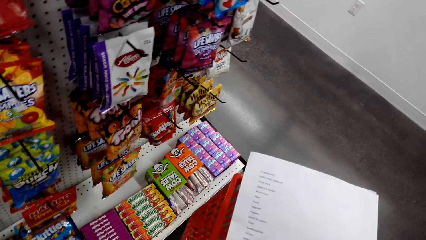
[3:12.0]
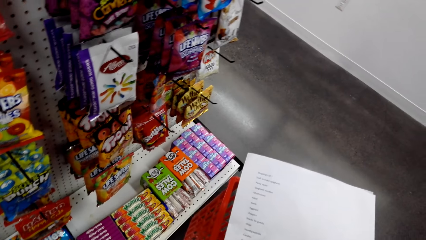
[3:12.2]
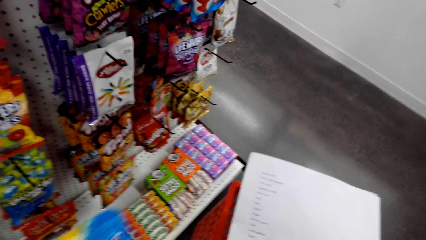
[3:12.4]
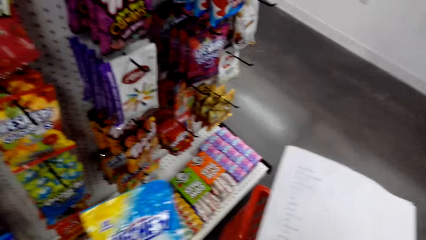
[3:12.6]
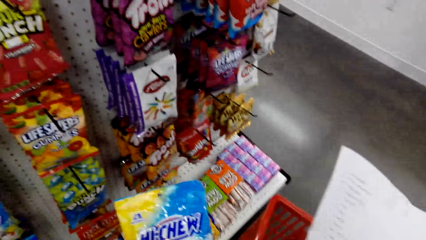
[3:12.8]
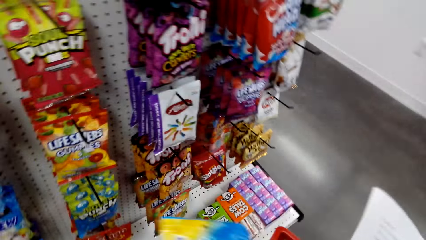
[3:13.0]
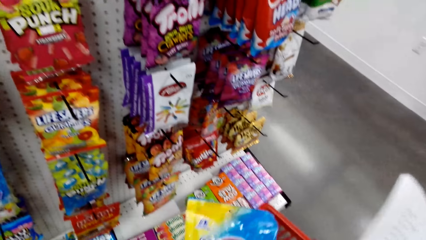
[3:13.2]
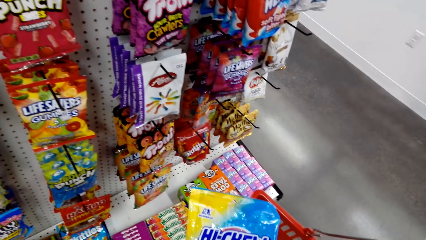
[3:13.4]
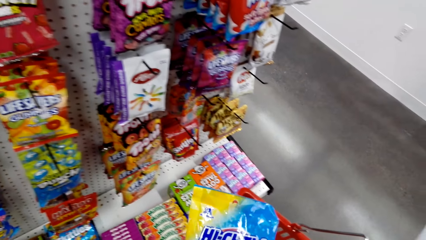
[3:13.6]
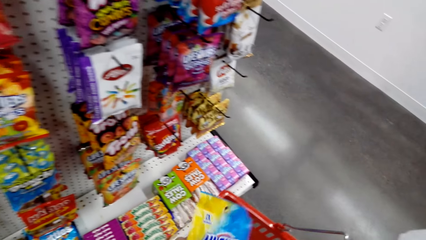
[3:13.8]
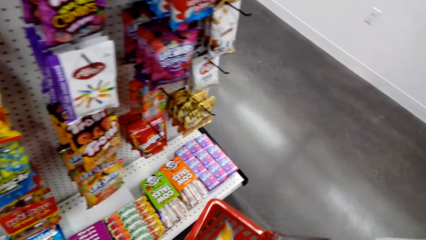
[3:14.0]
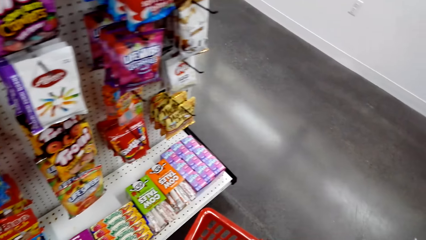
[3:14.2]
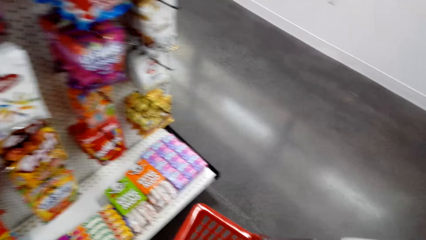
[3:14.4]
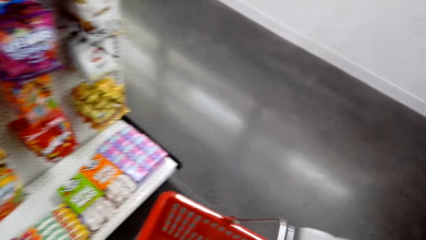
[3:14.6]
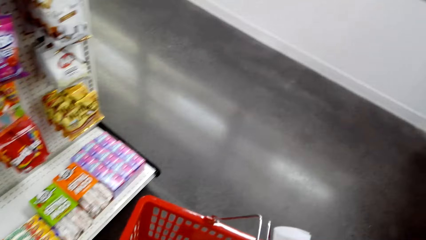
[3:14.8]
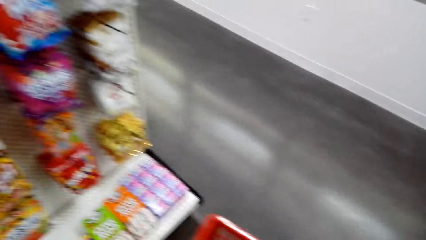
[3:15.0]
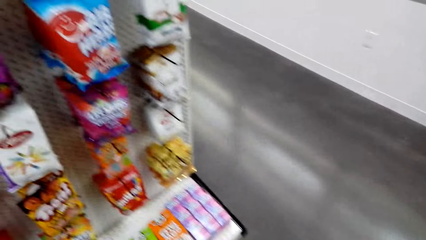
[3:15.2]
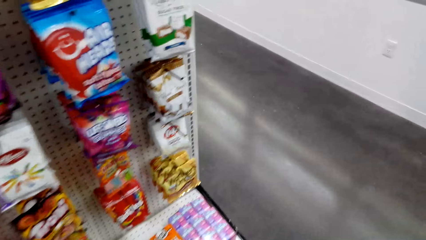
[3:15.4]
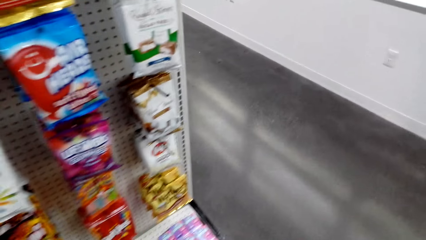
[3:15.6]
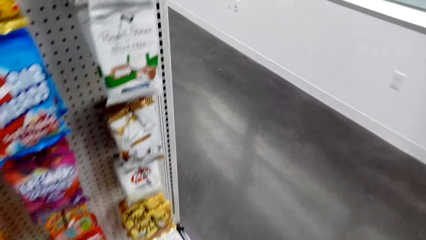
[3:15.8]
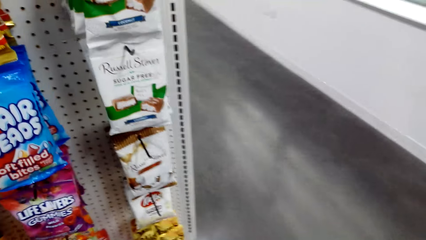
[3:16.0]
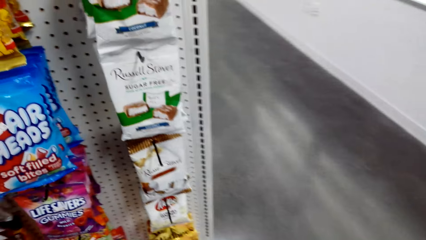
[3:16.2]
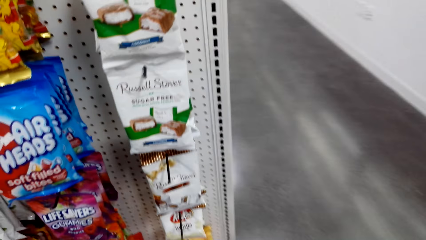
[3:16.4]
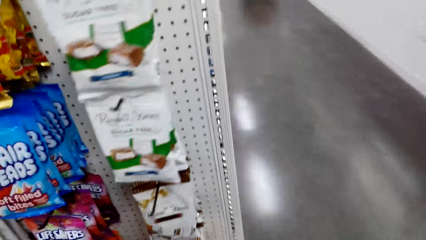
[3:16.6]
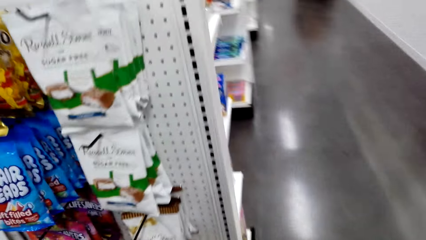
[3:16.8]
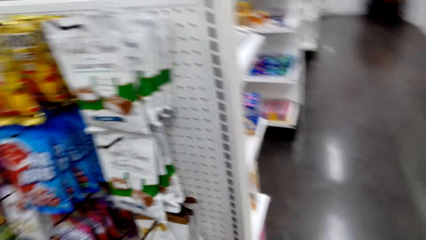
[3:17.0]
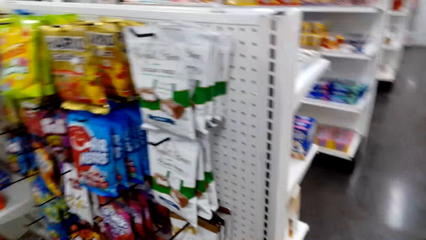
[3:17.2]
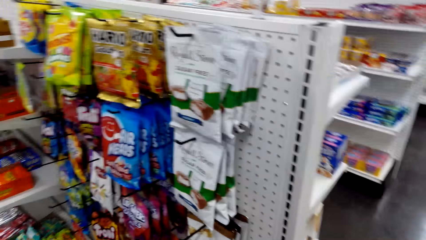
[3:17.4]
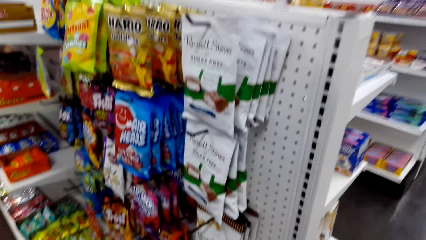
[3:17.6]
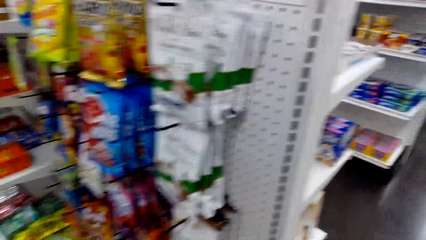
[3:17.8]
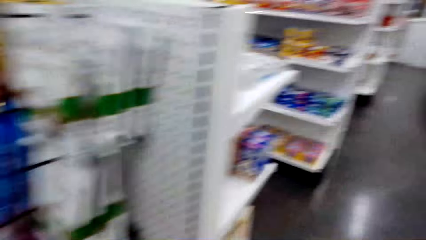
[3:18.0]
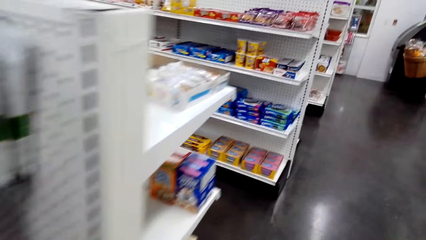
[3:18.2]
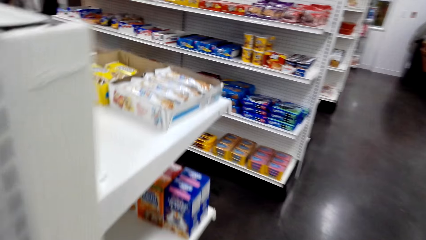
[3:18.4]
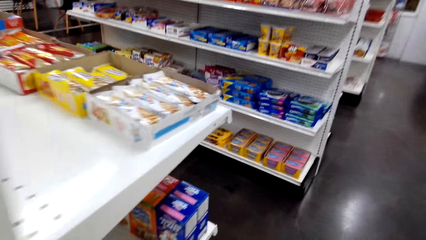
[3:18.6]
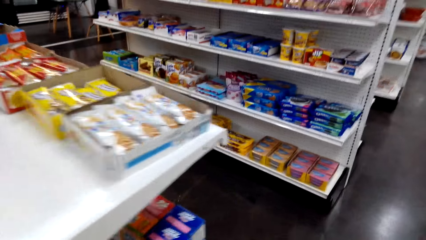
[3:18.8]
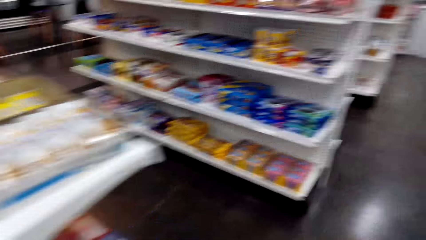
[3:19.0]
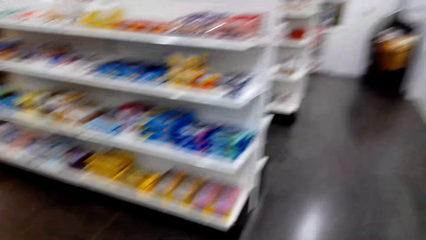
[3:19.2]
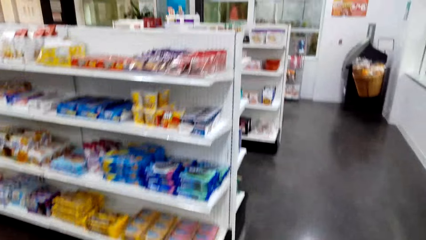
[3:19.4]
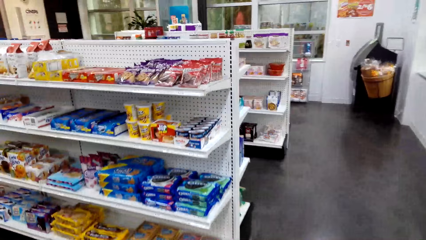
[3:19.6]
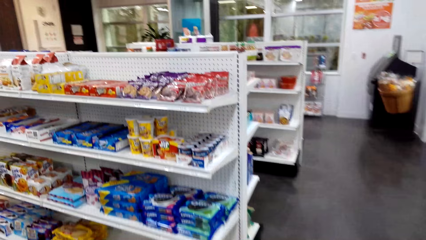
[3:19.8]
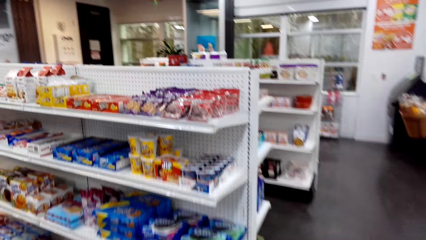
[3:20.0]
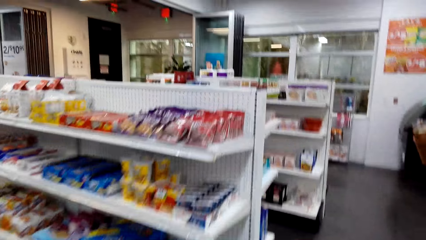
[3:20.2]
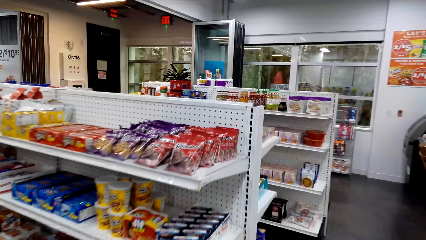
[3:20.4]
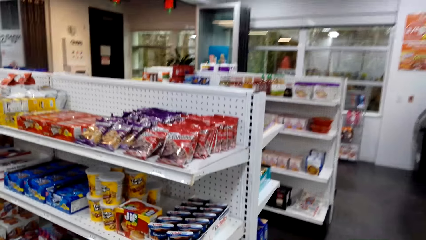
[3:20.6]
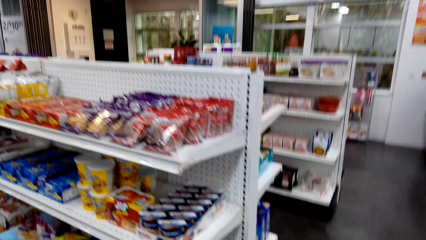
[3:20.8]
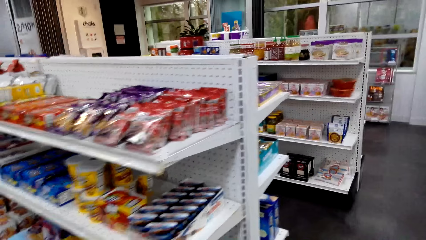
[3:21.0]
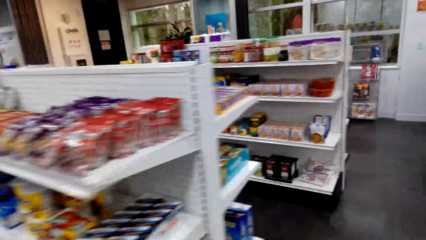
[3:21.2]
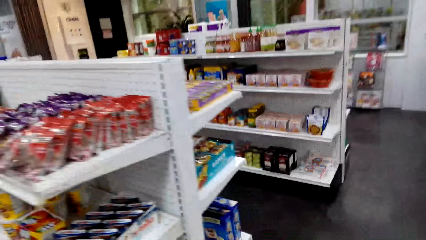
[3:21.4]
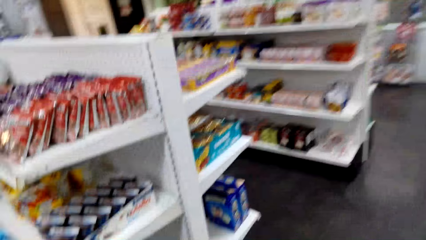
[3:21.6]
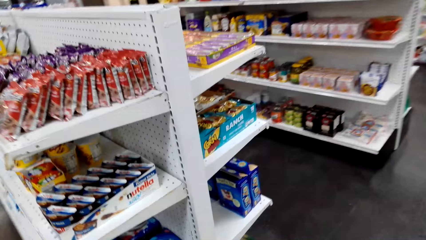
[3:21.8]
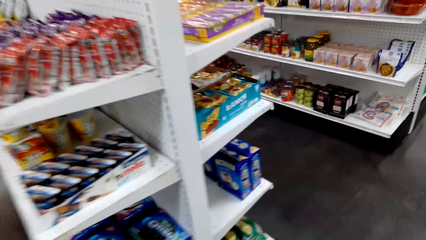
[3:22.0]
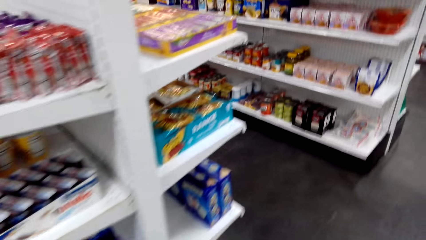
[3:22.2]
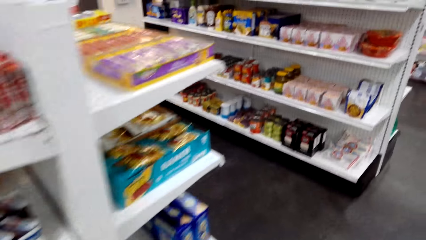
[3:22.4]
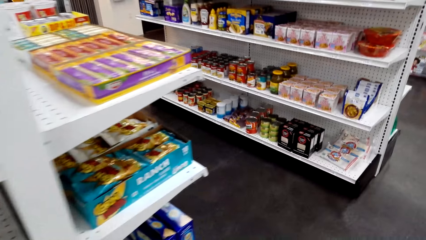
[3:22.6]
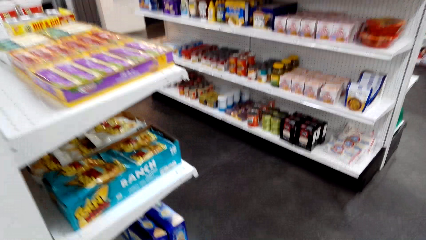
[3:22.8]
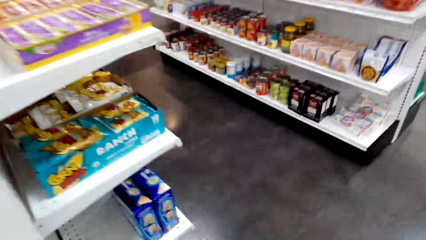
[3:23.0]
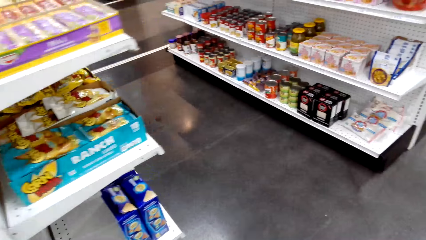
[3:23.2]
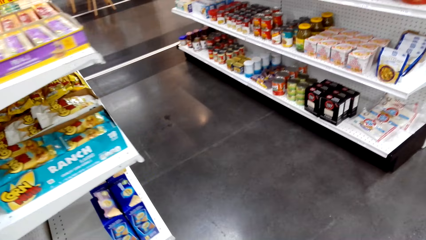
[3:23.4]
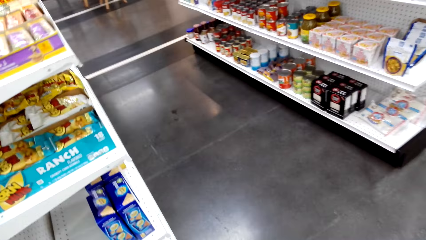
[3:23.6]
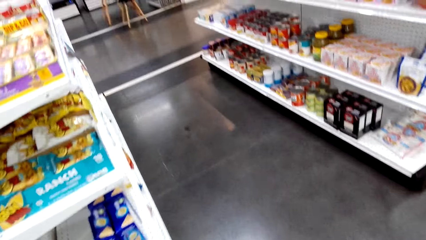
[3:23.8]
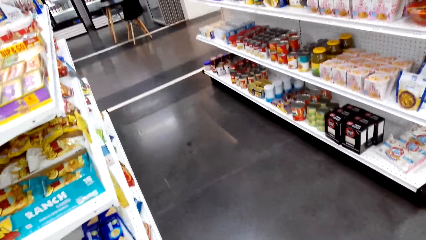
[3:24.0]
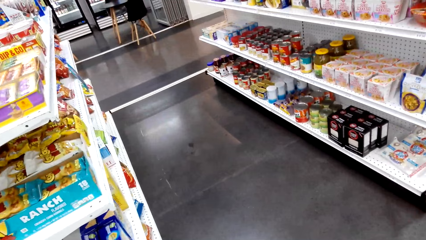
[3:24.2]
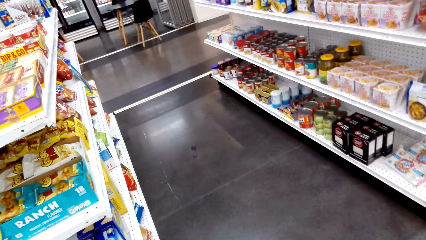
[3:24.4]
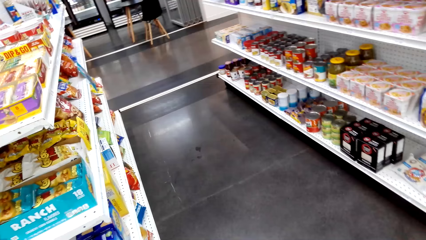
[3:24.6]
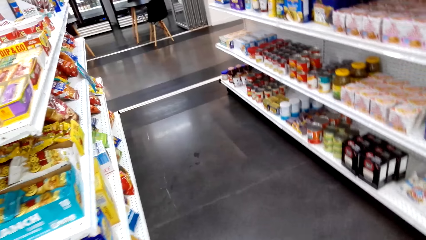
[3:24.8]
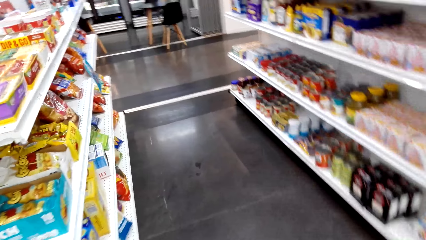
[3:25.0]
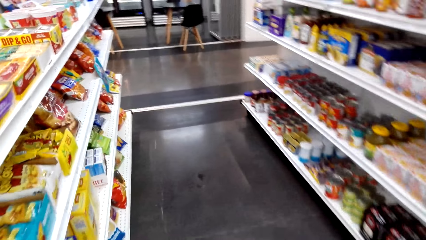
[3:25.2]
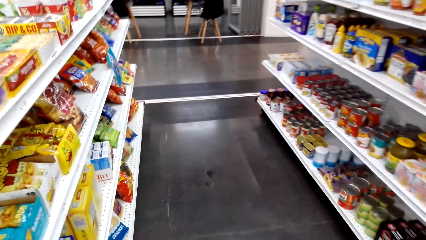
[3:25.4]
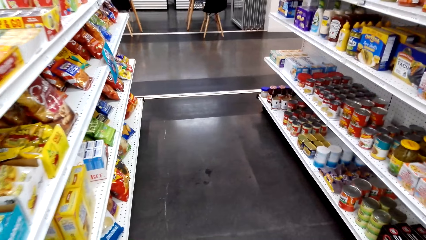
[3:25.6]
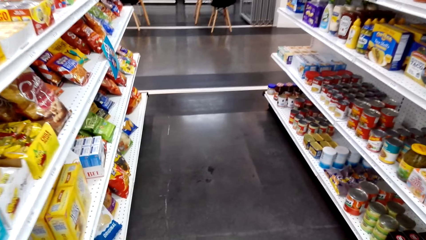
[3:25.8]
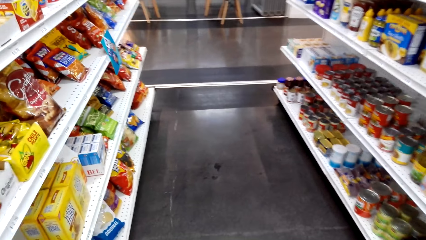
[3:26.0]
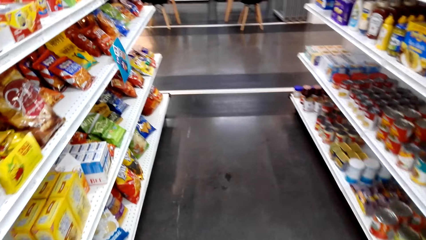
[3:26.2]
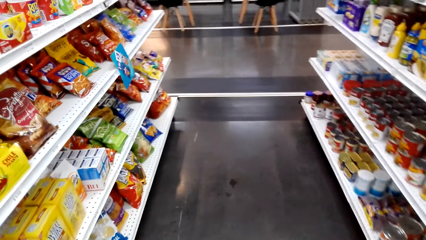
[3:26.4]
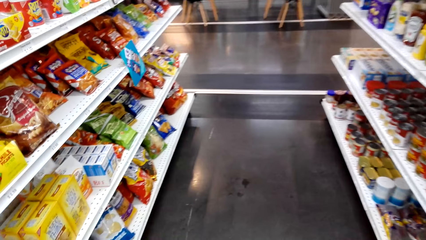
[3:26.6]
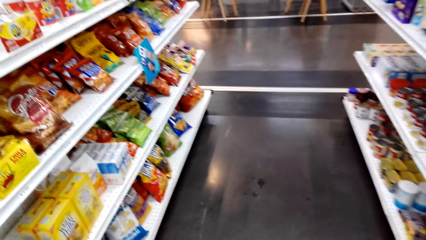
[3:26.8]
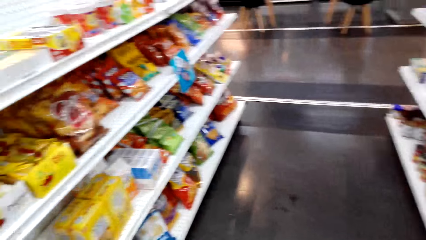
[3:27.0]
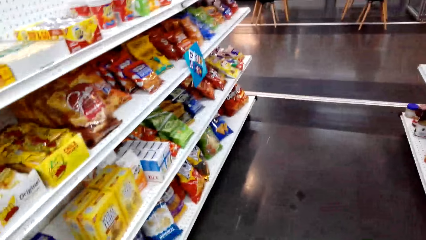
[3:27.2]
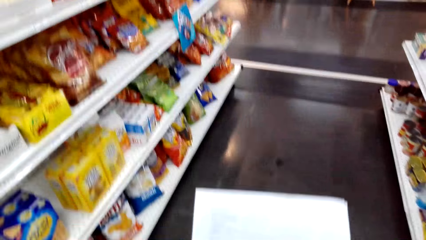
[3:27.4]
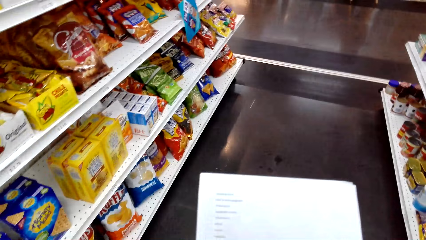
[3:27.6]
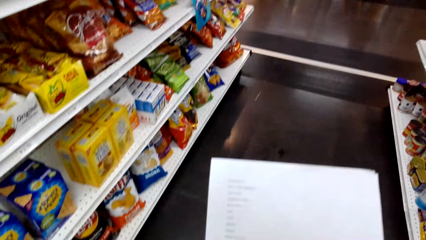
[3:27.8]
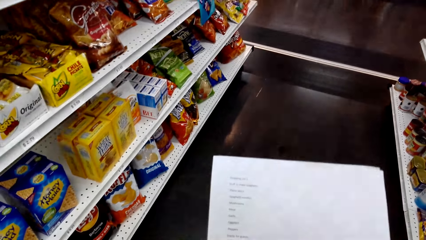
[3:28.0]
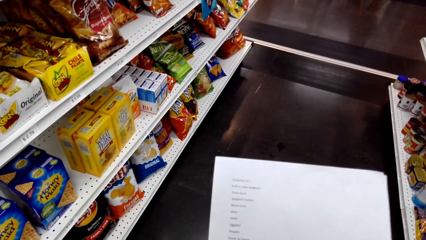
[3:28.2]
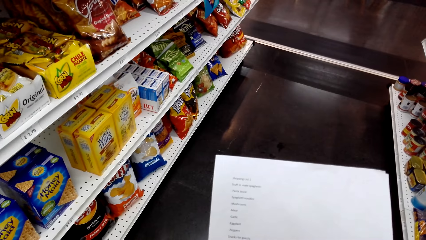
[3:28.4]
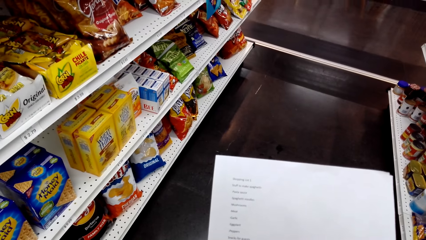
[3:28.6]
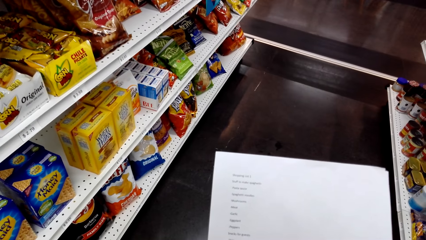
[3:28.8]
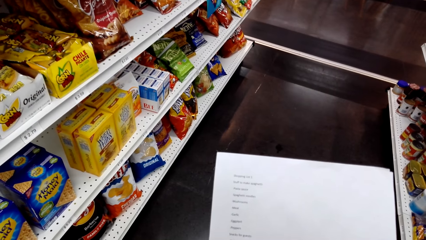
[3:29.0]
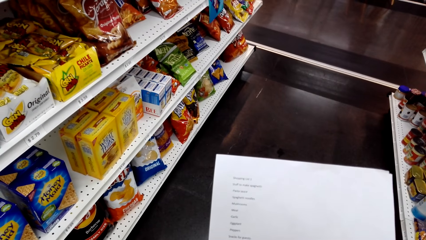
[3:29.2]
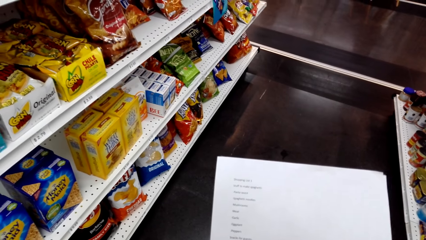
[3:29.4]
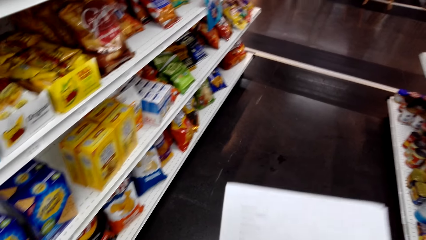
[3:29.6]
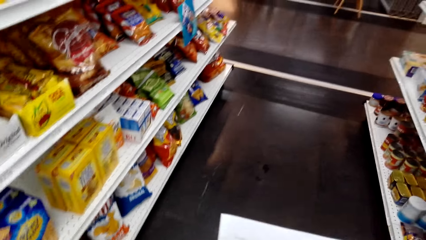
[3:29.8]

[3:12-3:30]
The camera wearer turns around. They put a pack in the shopping carrier. They turn around. They walk around. They walk. They hold a paper.
